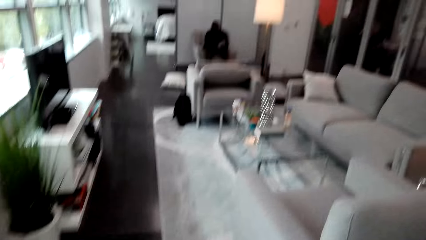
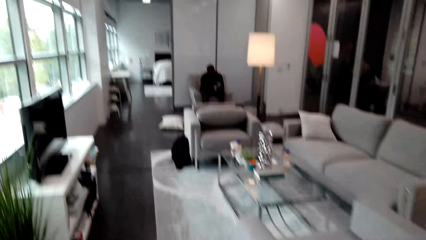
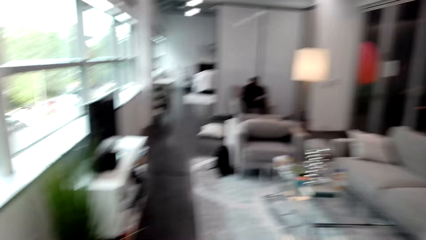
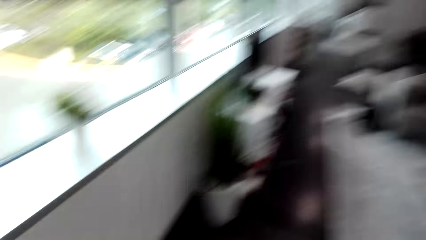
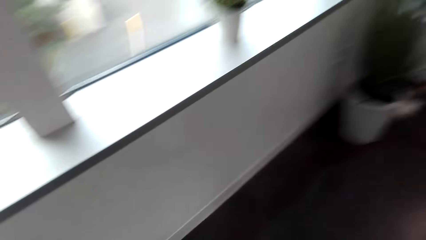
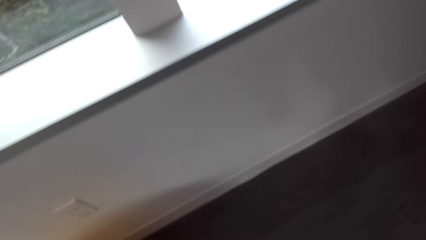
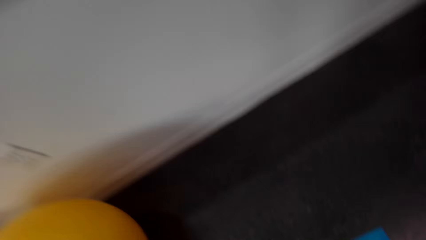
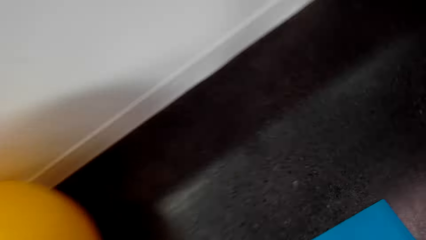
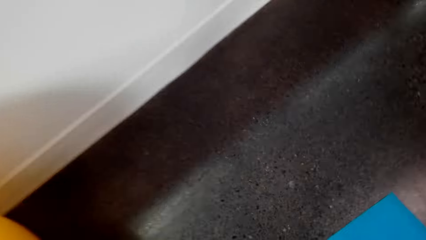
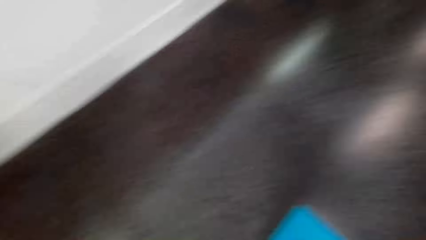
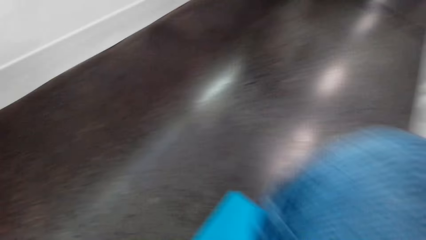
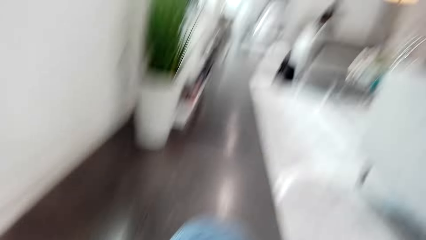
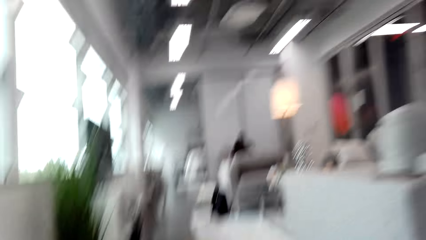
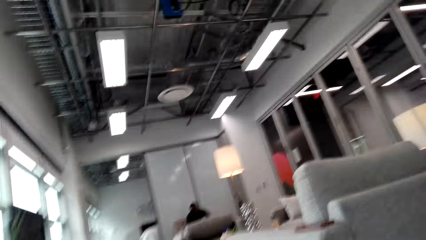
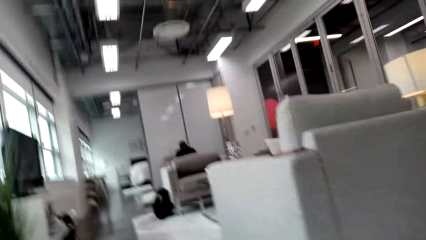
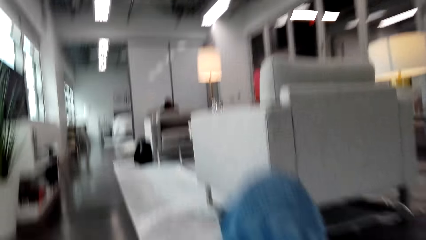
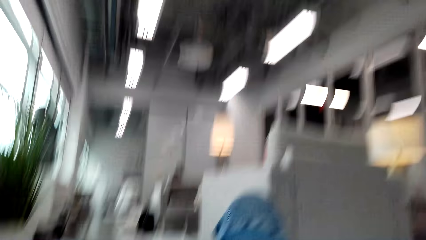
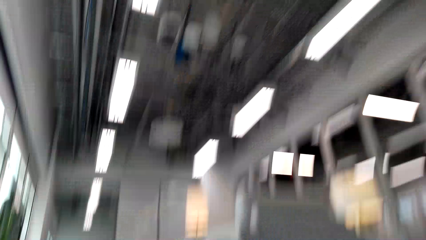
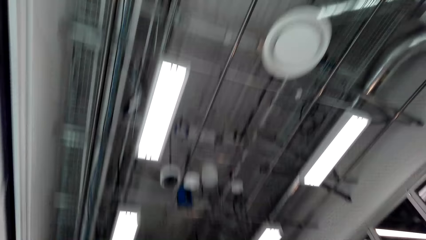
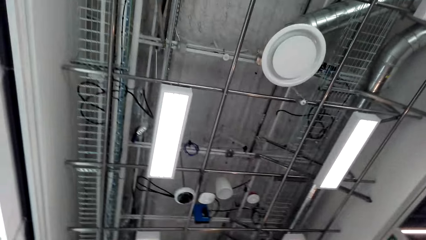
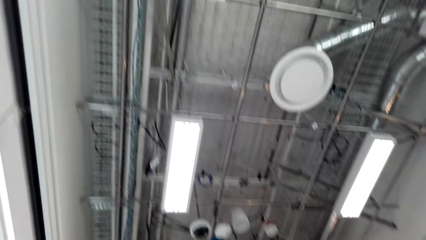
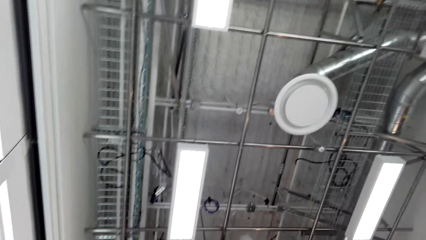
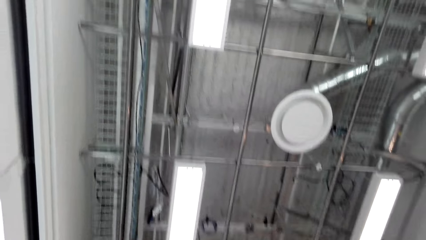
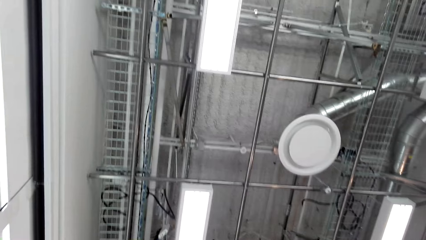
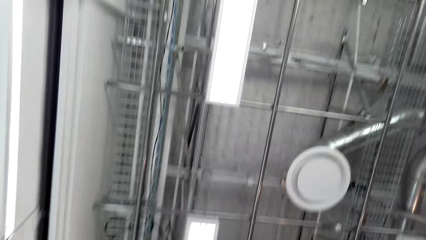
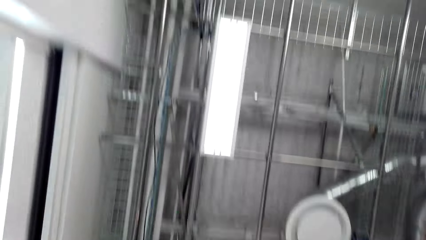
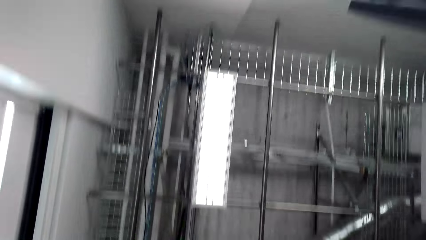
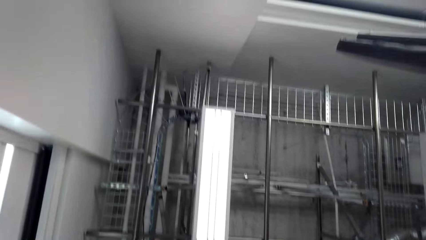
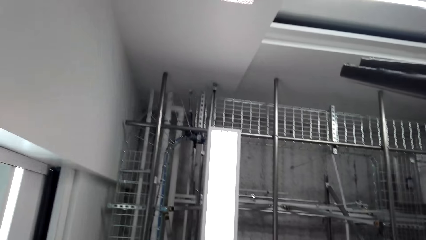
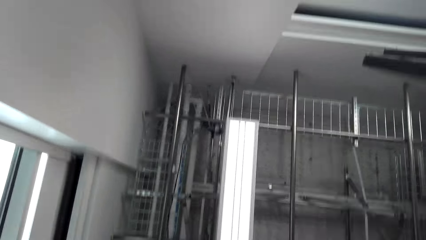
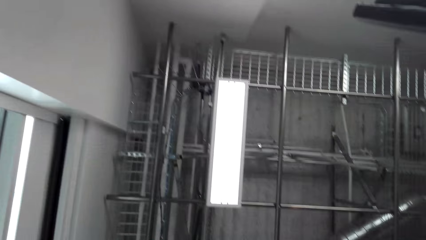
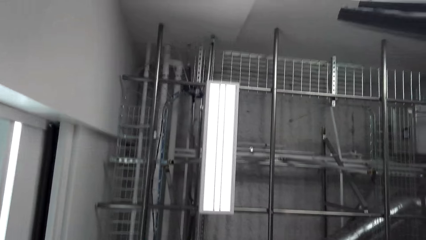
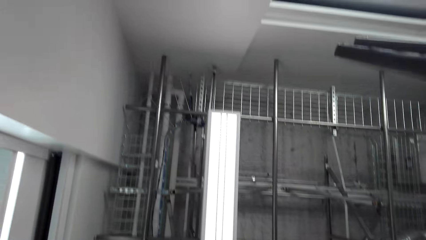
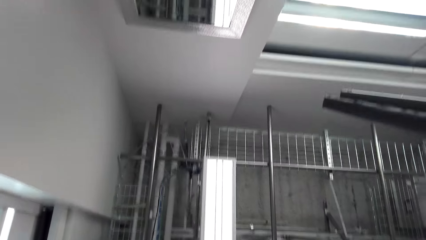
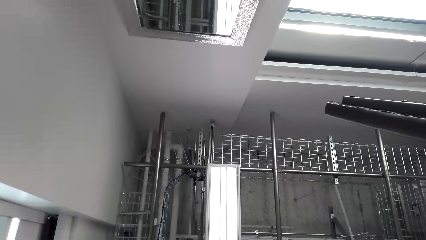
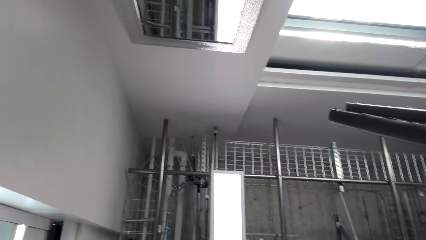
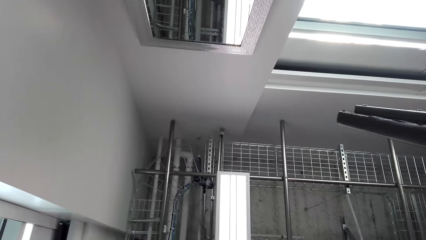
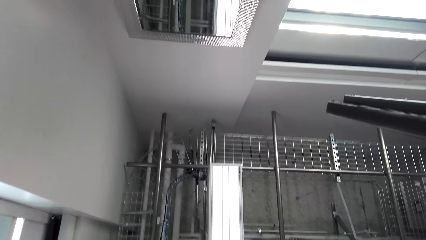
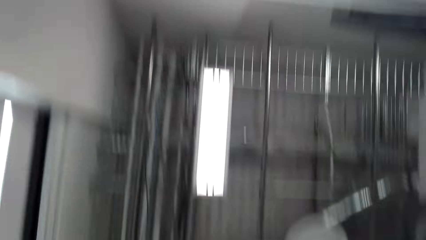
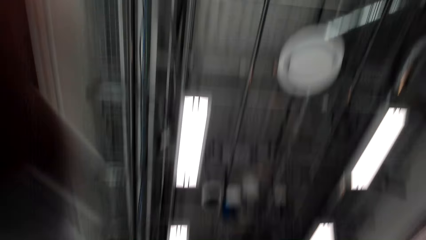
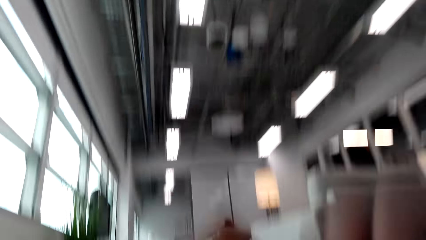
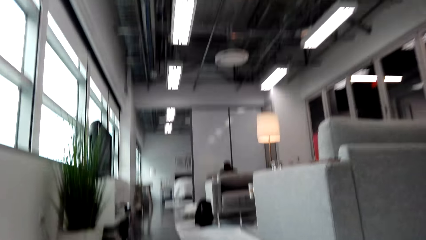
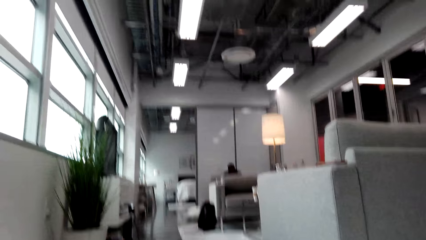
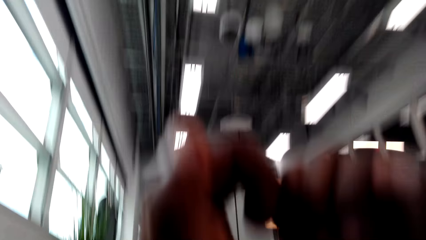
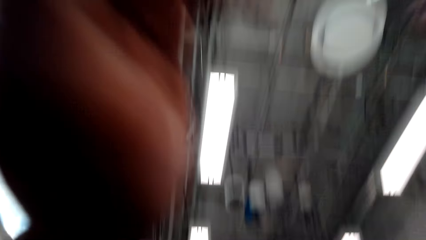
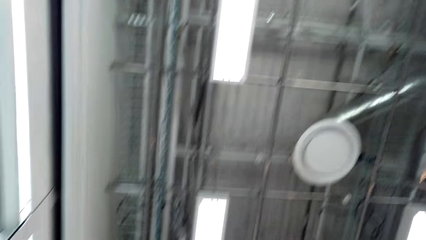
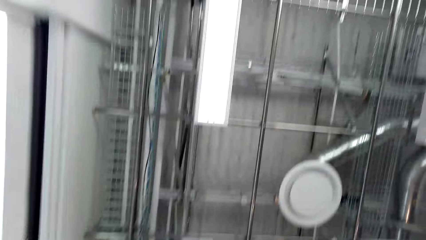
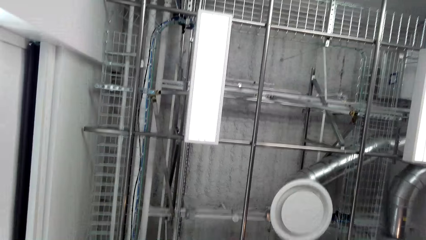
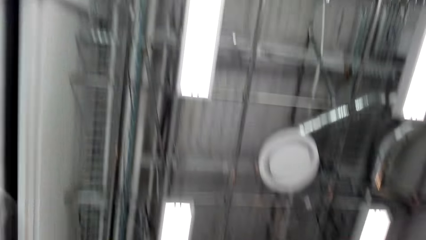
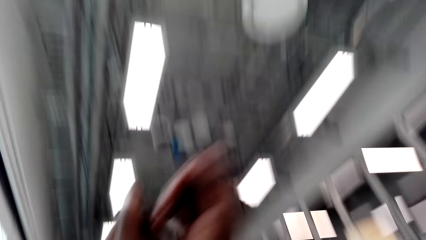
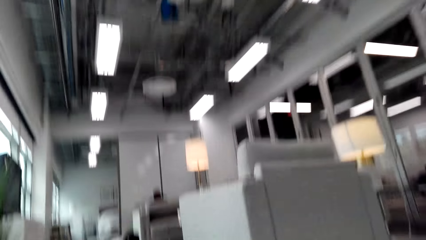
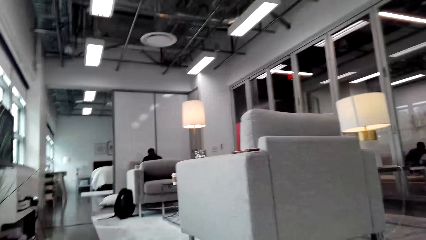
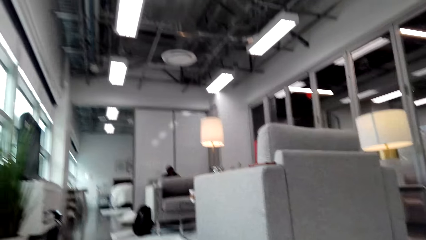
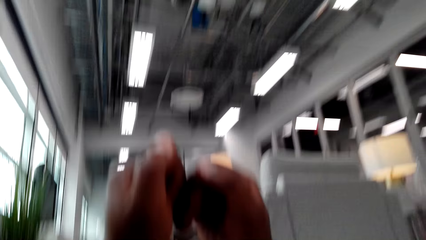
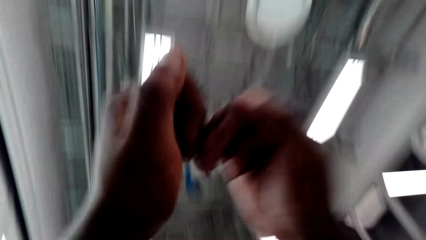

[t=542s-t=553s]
The camera wearer works out. They look around in the house. They sit on the floor. They look towards the ceiling. They exercise on the floor.

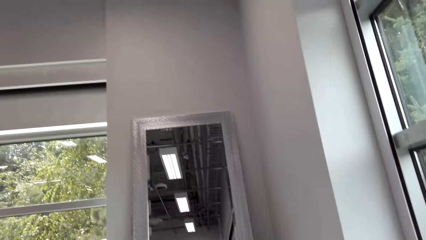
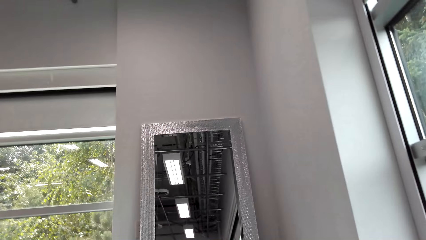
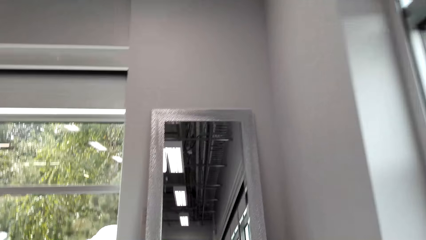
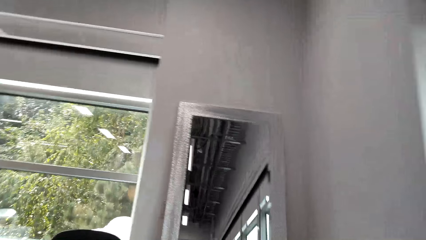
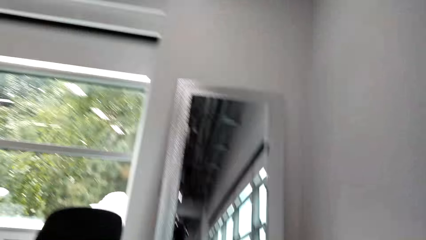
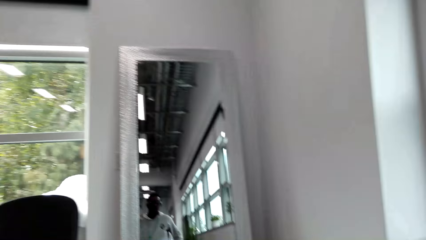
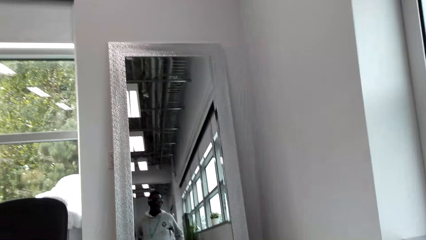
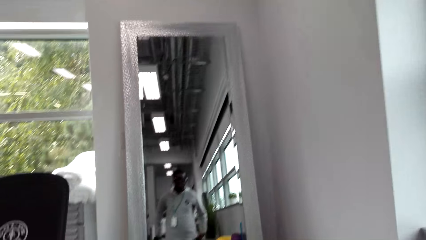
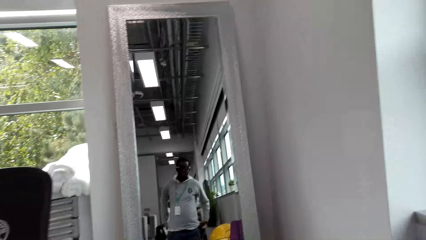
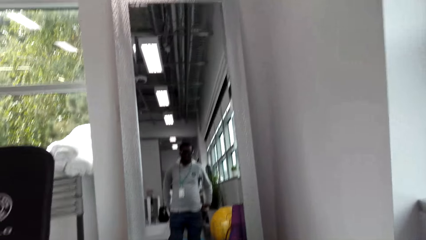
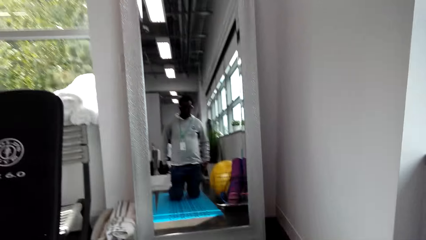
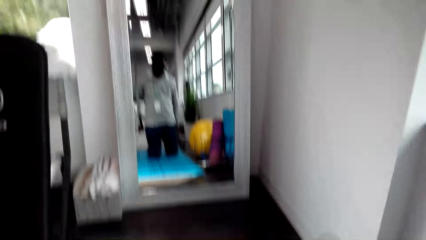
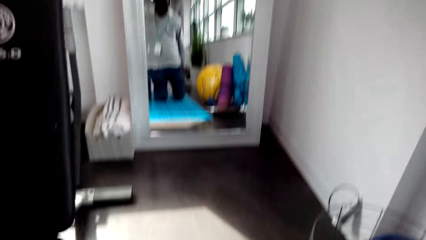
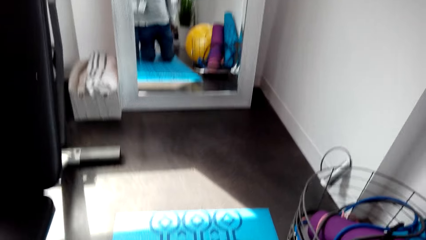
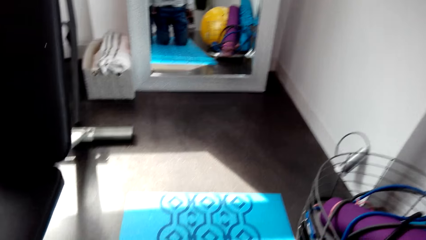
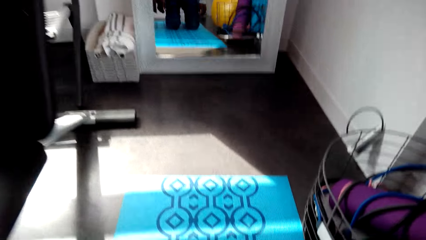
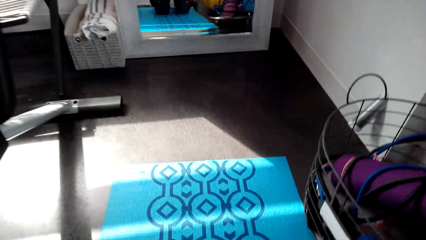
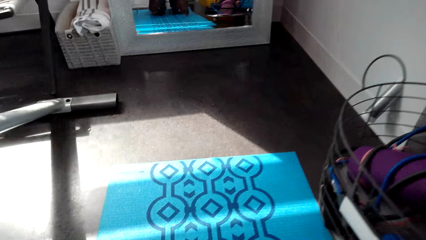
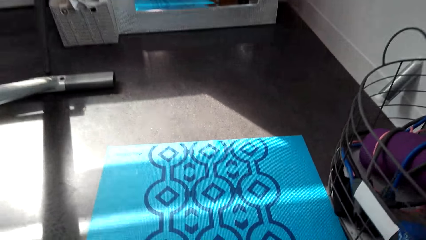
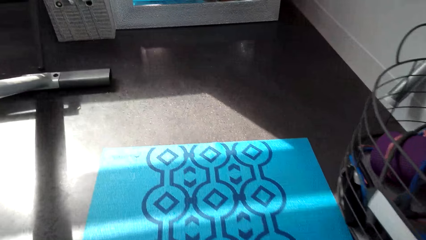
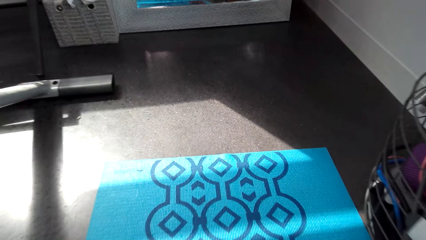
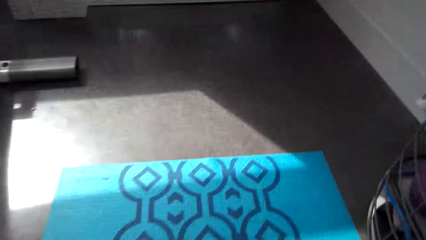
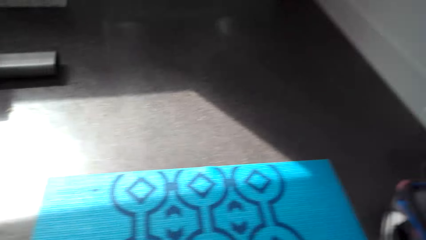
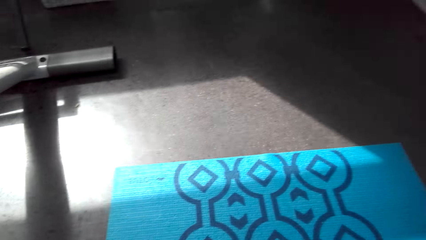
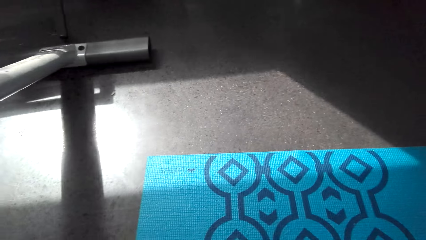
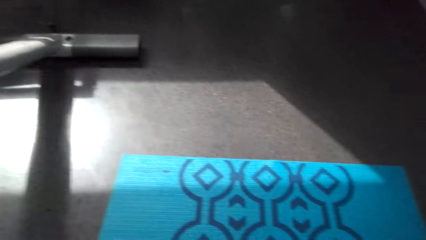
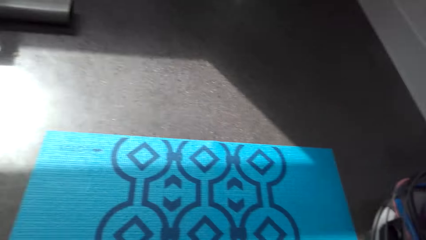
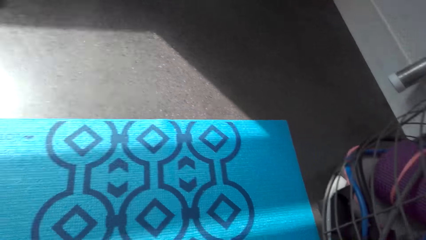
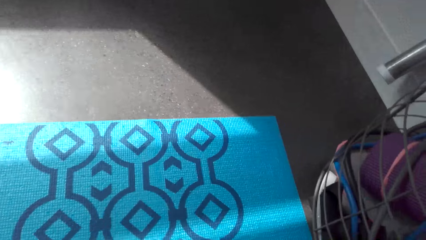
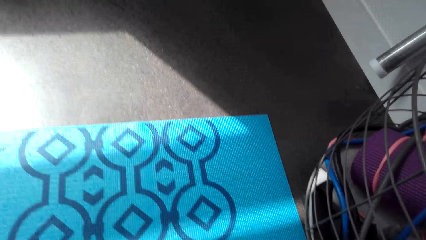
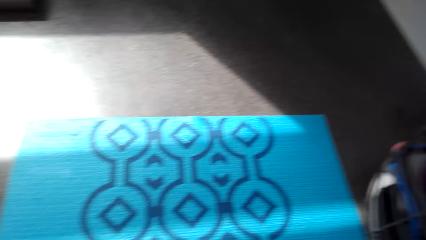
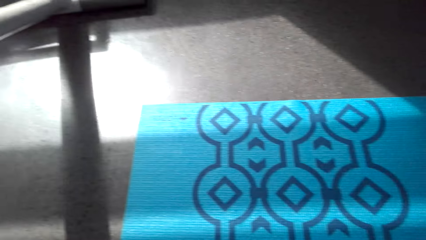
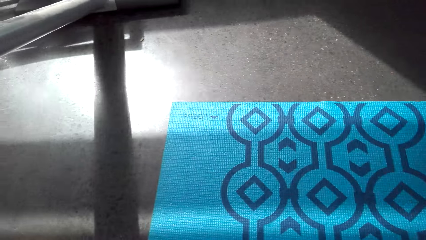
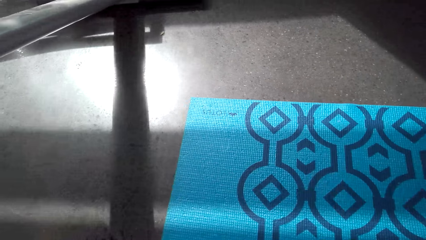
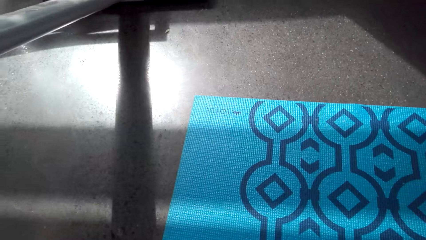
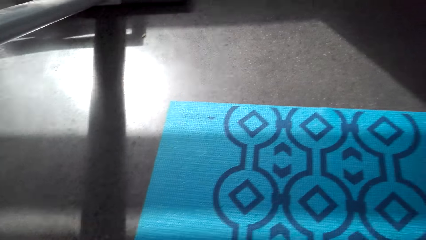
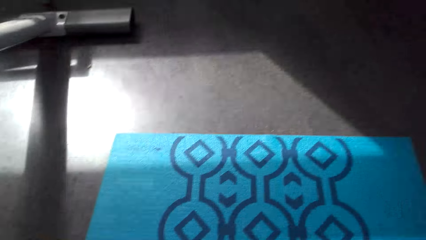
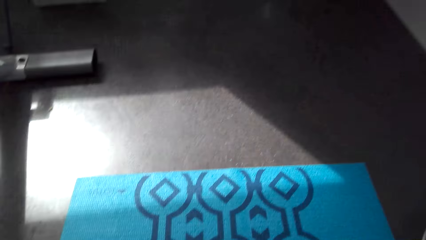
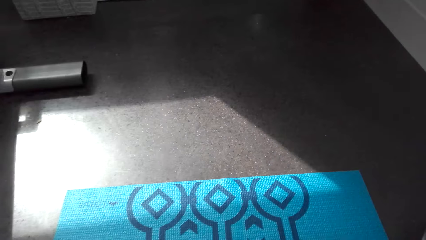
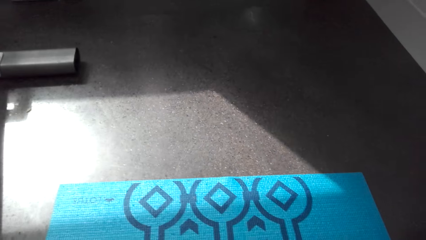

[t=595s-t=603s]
The camera wearer turns around the room. They work out.
